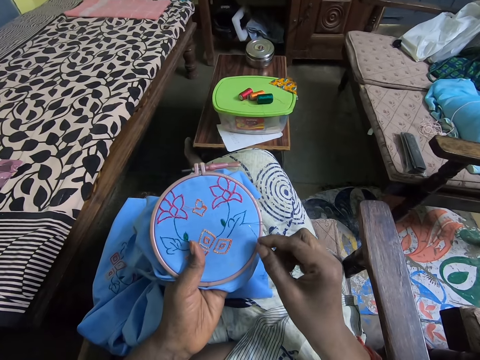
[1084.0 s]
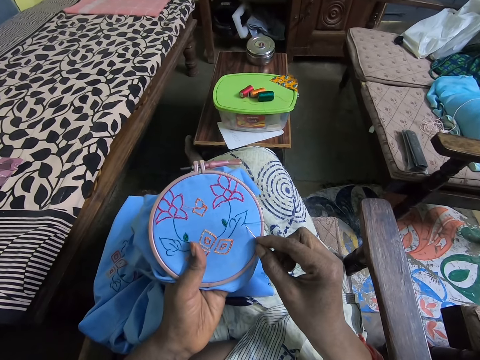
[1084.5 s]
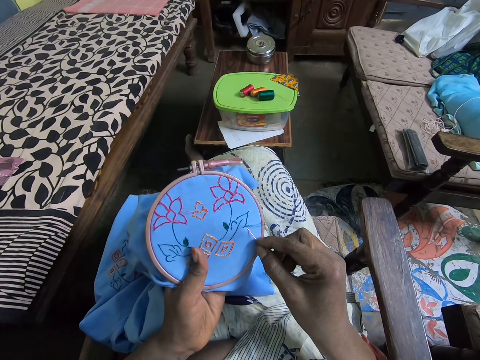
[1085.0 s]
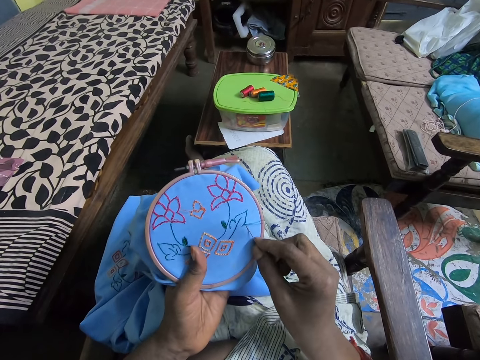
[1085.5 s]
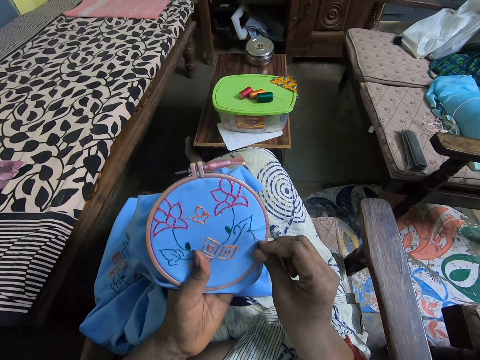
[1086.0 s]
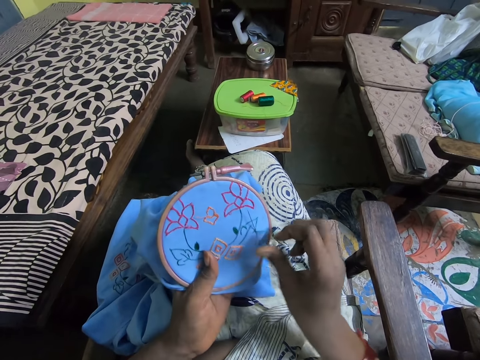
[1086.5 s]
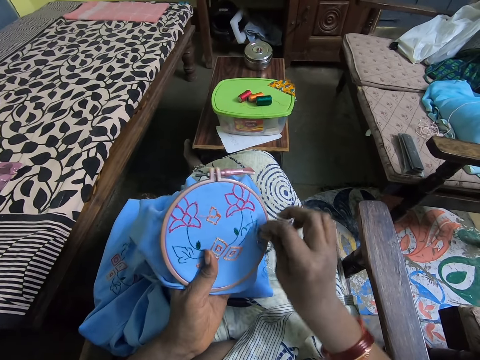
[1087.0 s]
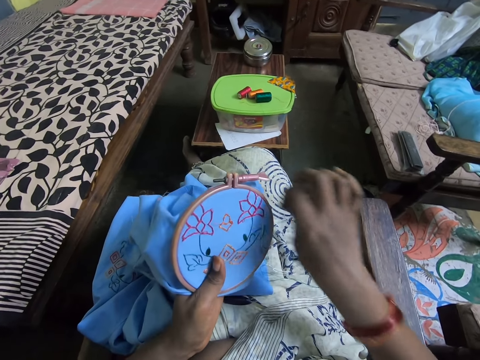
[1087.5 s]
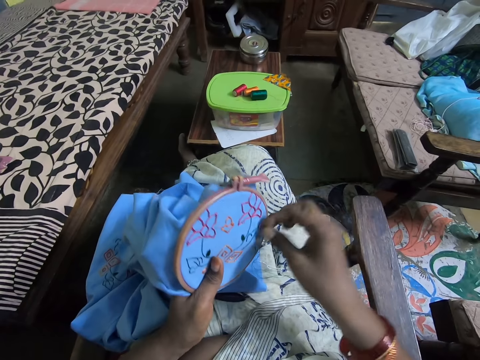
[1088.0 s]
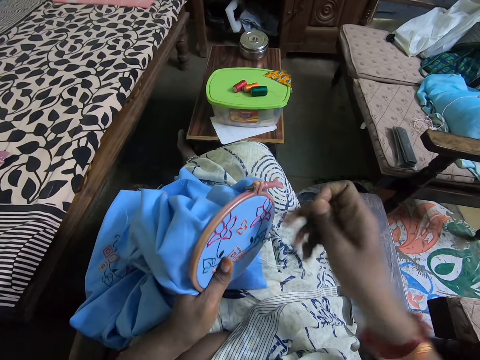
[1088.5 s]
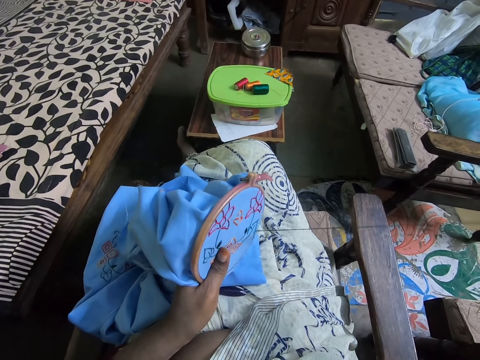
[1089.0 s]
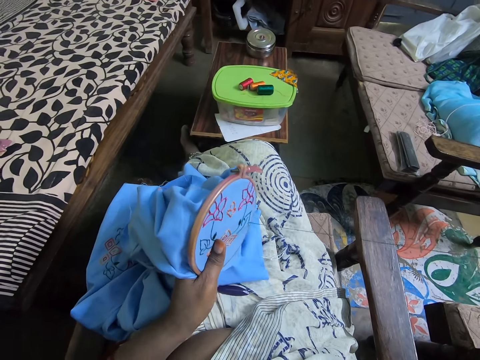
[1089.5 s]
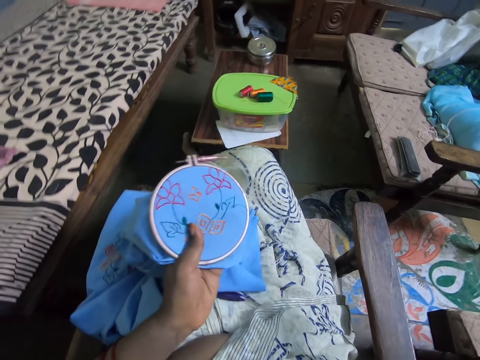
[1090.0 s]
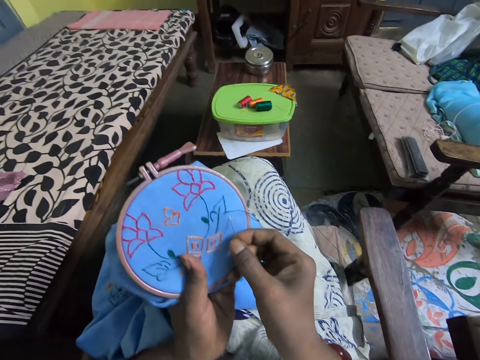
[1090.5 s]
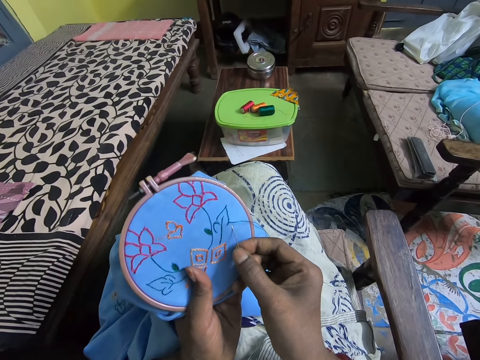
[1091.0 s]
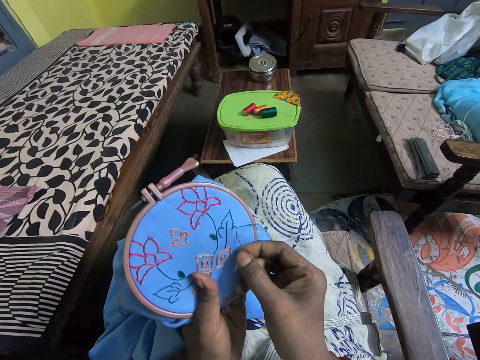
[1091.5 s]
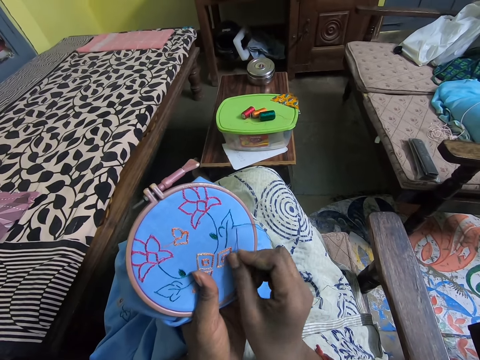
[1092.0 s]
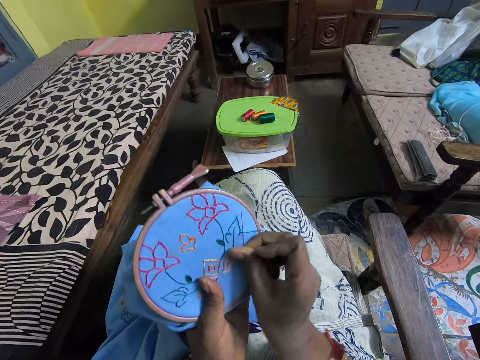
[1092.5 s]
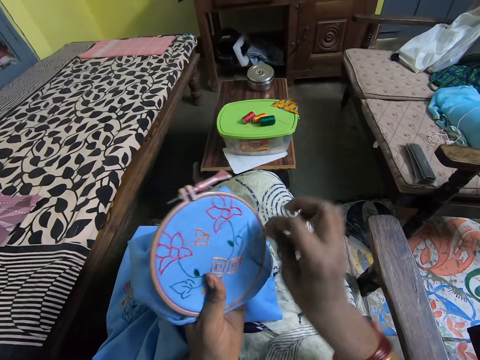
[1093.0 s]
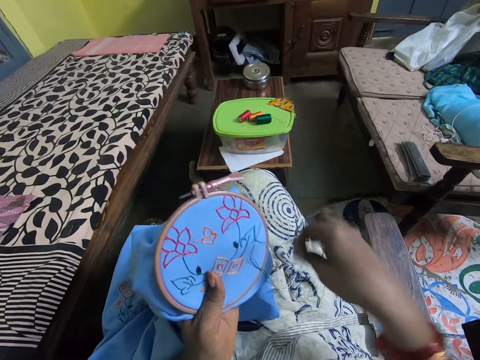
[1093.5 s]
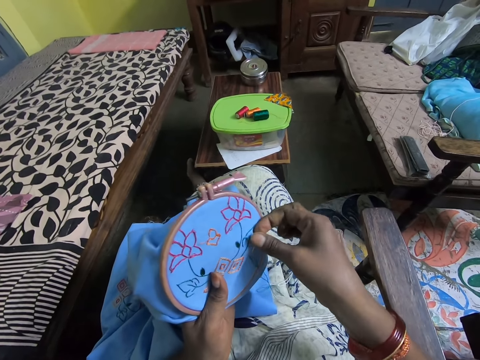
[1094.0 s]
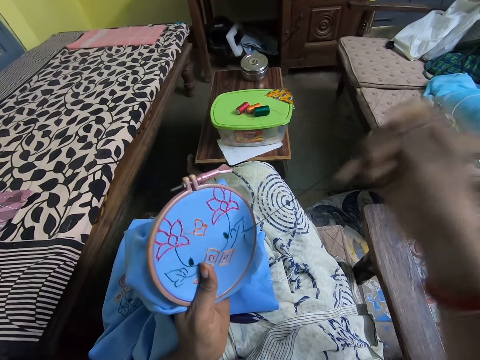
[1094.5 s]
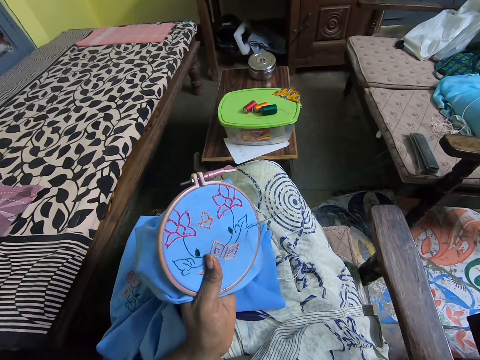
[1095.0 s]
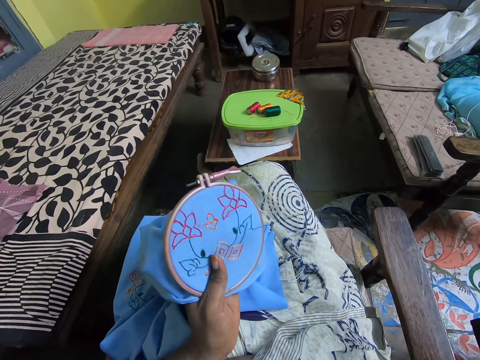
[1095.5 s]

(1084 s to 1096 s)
The camera wearer embroiders the cloth.

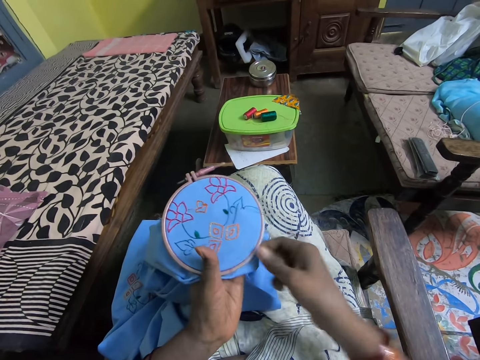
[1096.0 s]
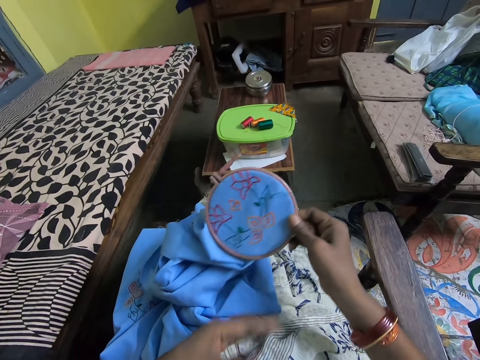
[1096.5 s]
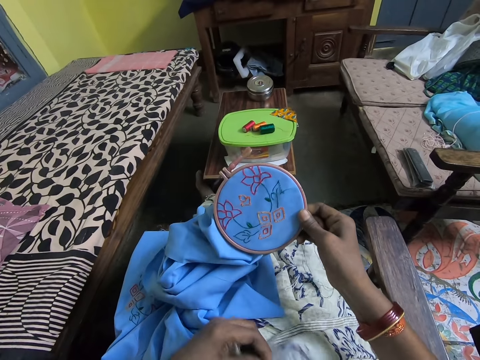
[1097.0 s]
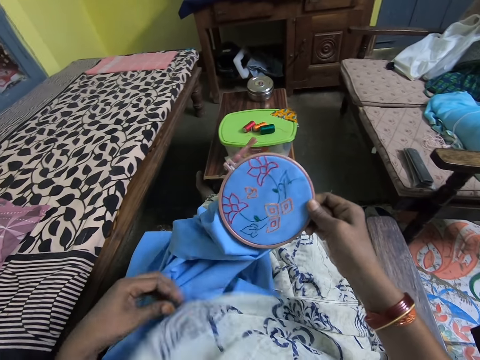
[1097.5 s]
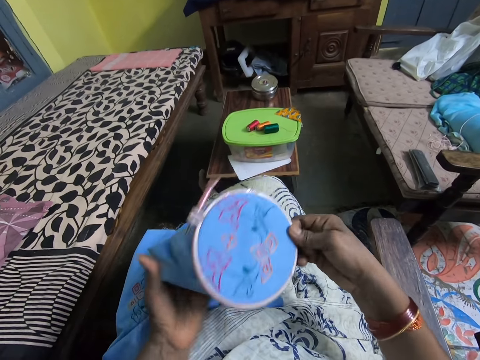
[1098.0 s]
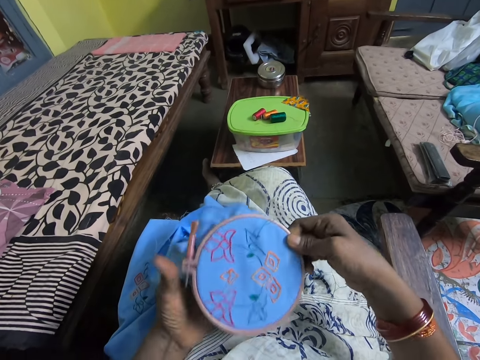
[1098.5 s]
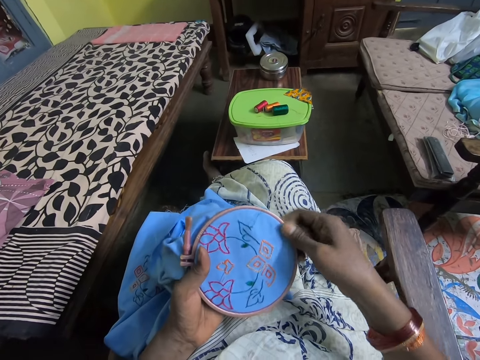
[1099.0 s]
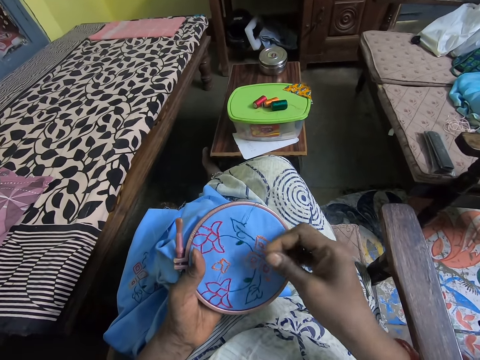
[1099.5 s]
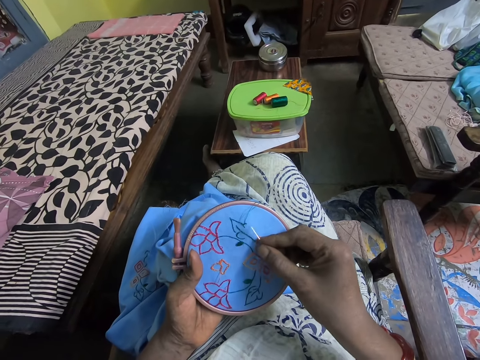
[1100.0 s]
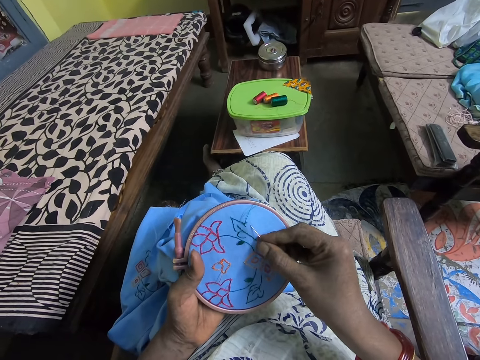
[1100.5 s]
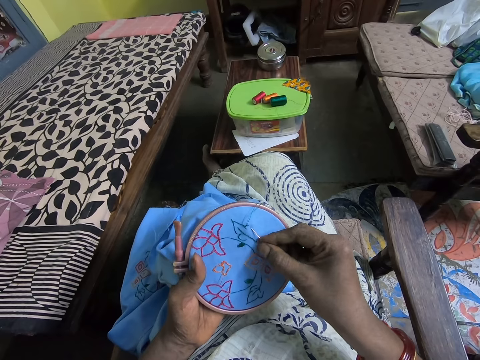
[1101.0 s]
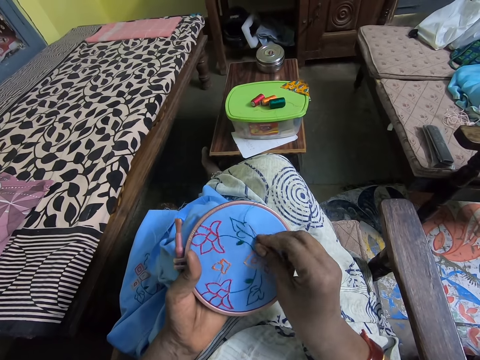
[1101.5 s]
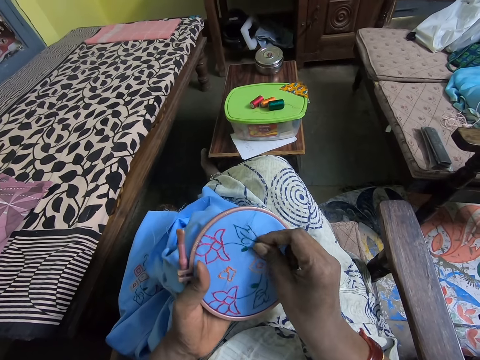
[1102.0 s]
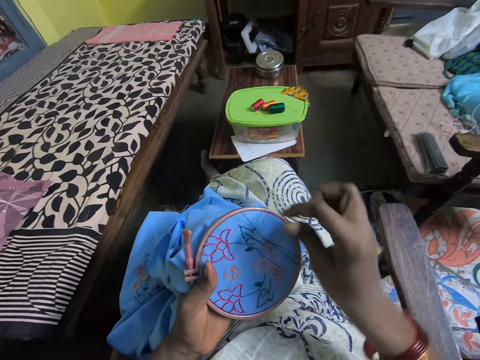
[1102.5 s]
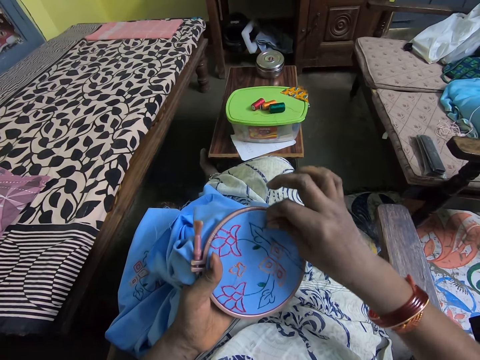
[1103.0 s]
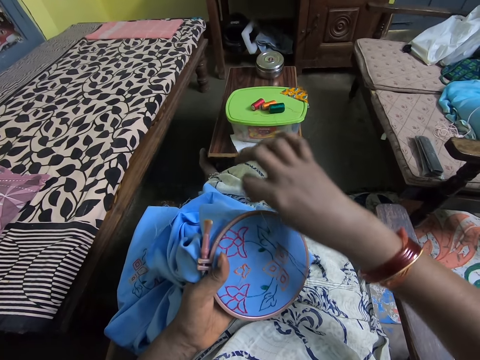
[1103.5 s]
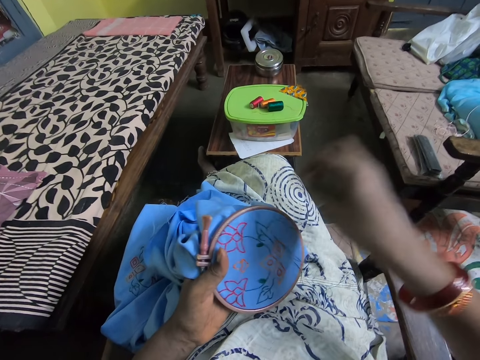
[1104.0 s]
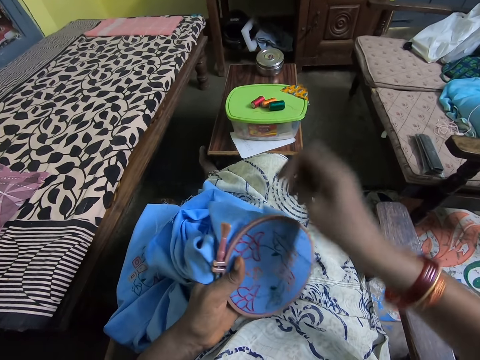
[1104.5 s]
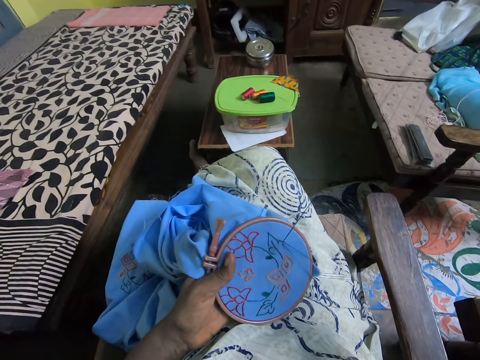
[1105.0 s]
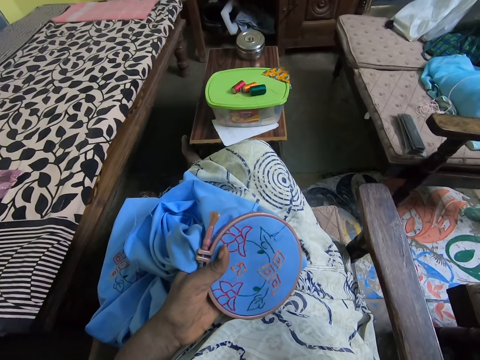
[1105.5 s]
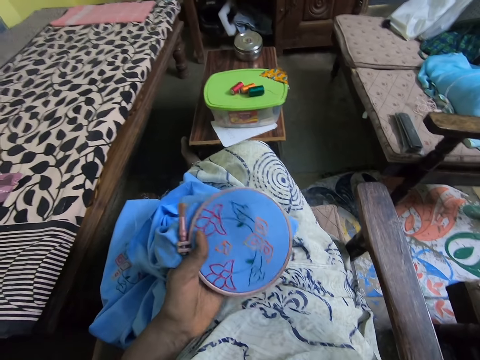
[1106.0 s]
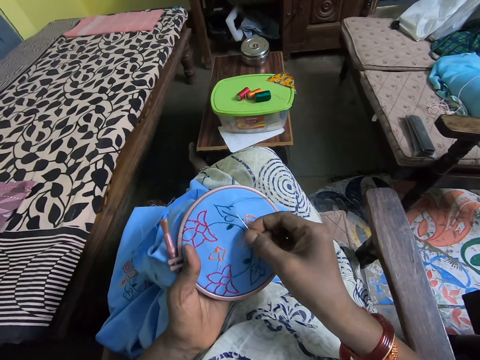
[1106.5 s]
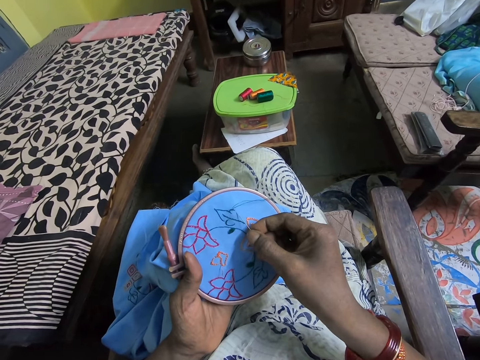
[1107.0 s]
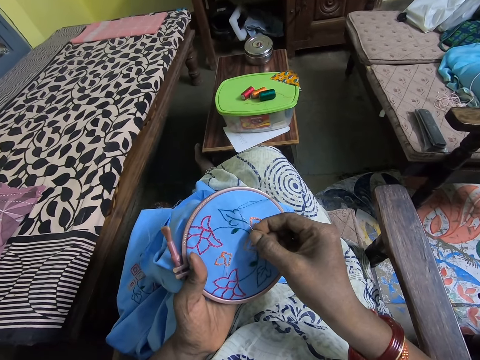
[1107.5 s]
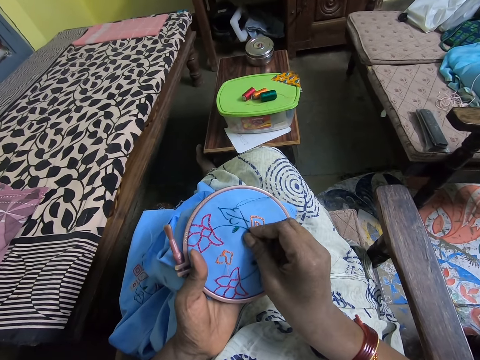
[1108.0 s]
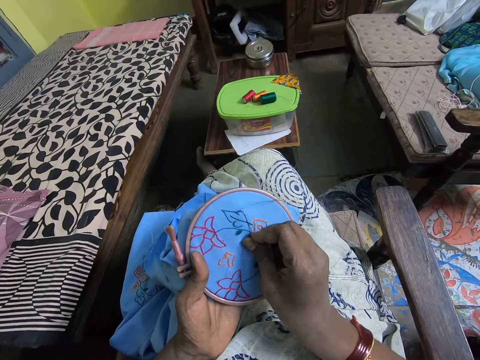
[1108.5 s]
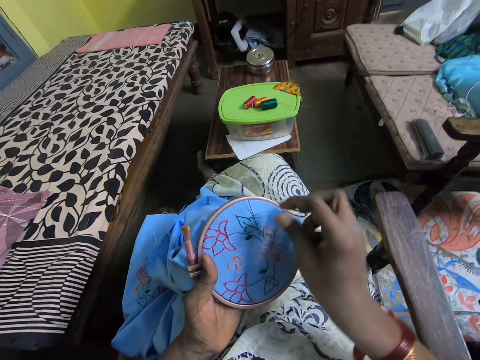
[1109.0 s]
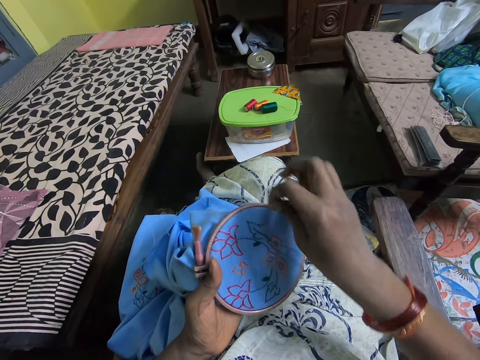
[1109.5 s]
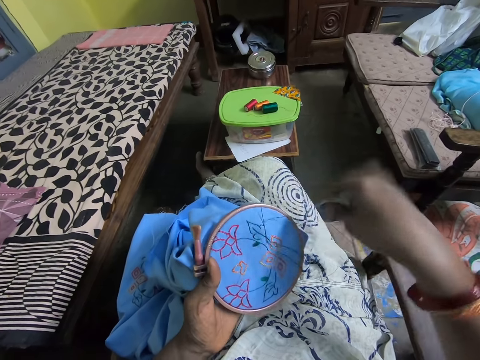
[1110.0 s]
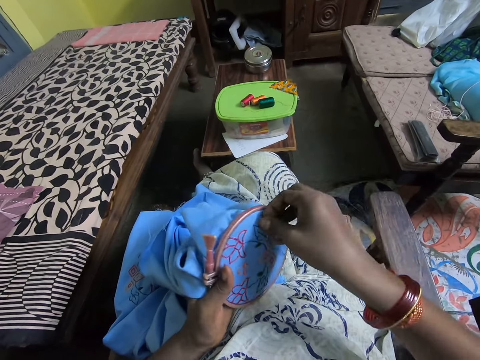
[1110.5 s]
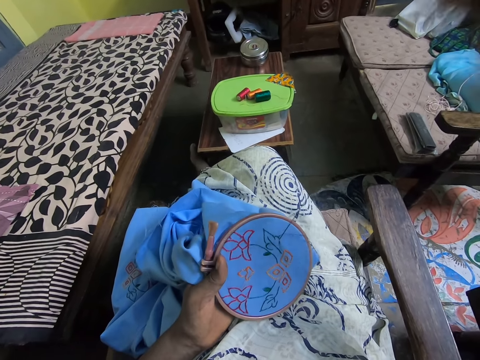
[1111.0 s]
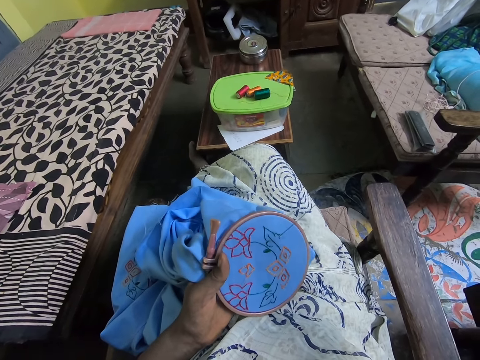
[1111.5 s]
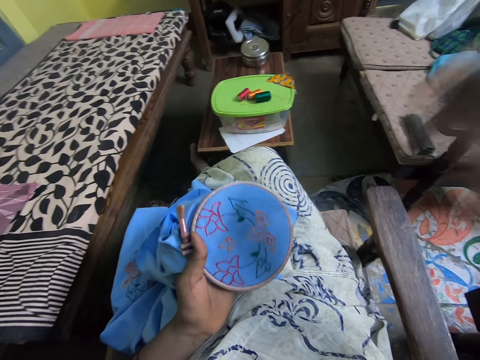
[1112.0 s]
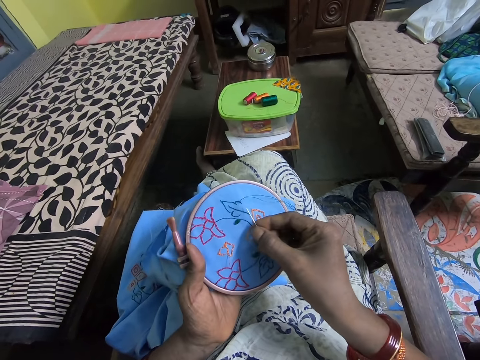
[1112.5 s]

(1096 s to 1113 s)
The camera wearer moves the hoop to the right hand. They pull the cloth. They take the holder. They move the hoop to the left hand. They pierce through the fabric with the needle. They wind the thread on the needle. They adjust the thread. They pull the thread. They pull up the needle. They pierce through the fabric with the needle. They wind the thread on the needle. They adjust the thread. They pull up the needle. They pull the string.
